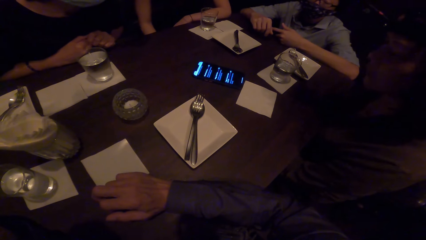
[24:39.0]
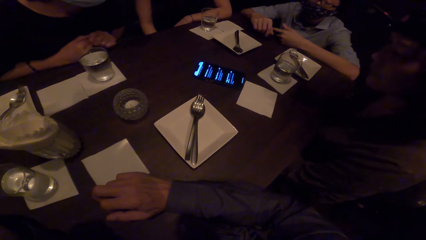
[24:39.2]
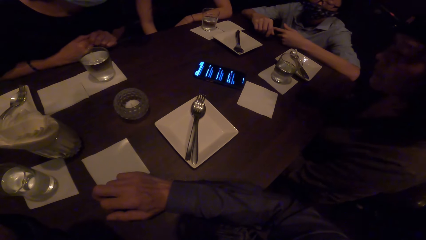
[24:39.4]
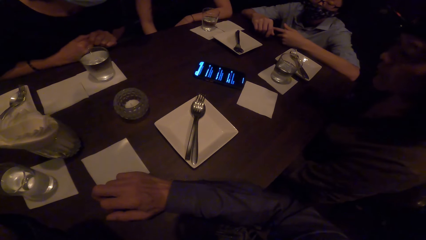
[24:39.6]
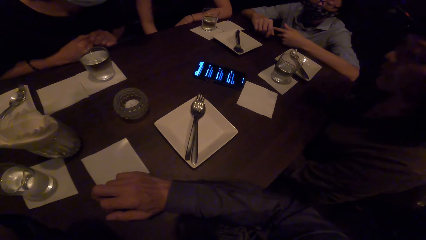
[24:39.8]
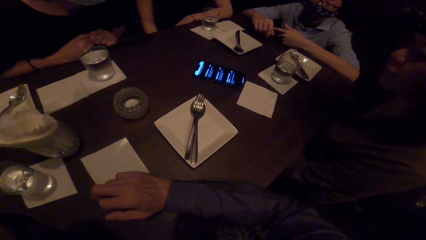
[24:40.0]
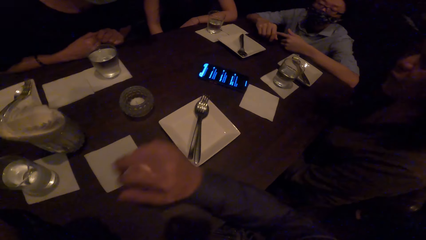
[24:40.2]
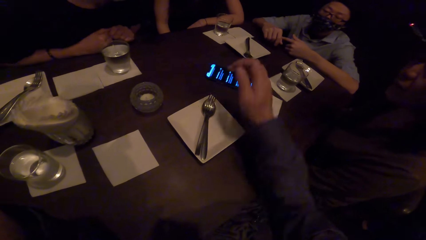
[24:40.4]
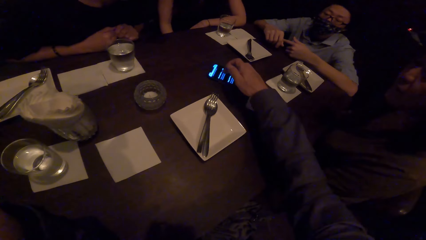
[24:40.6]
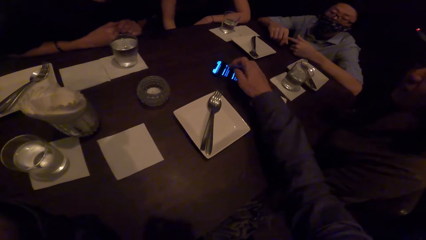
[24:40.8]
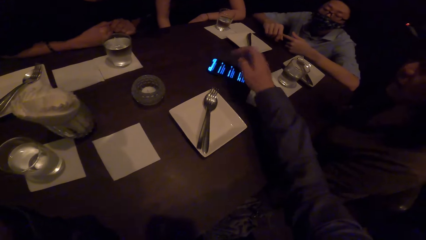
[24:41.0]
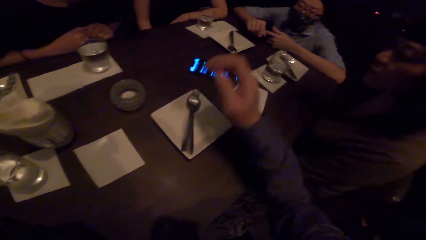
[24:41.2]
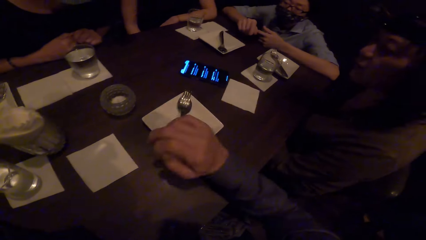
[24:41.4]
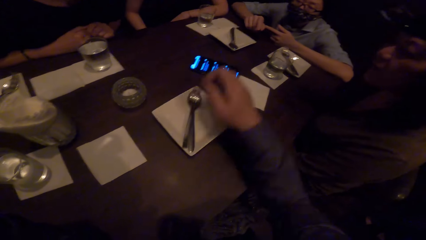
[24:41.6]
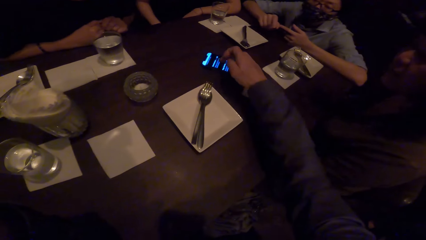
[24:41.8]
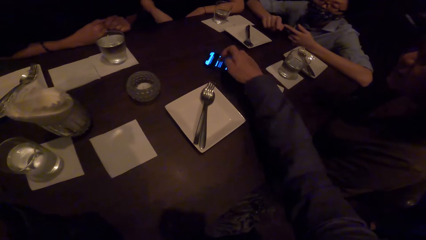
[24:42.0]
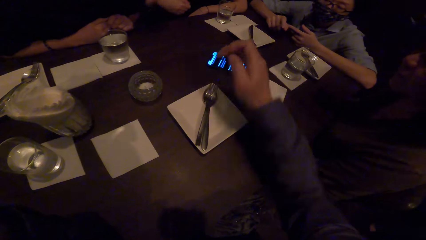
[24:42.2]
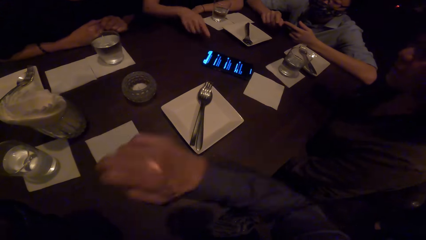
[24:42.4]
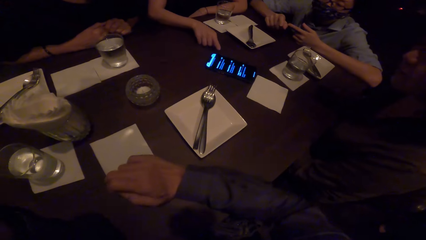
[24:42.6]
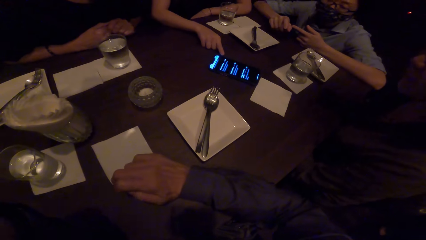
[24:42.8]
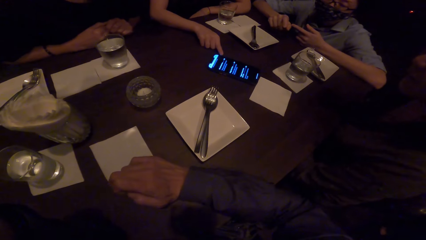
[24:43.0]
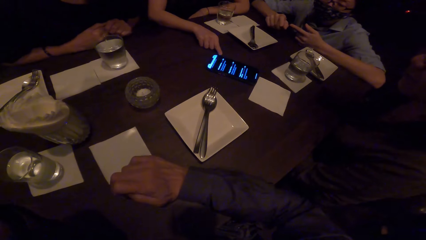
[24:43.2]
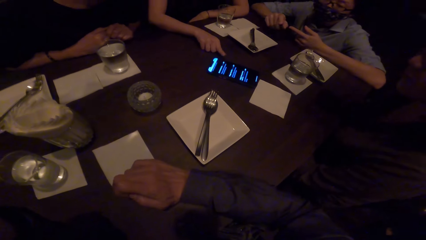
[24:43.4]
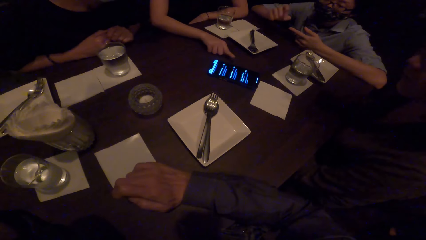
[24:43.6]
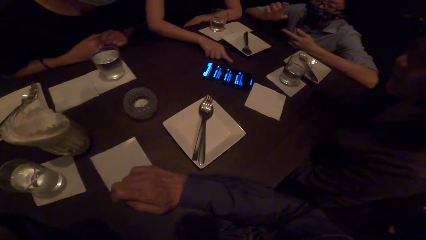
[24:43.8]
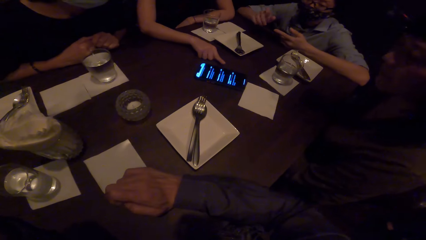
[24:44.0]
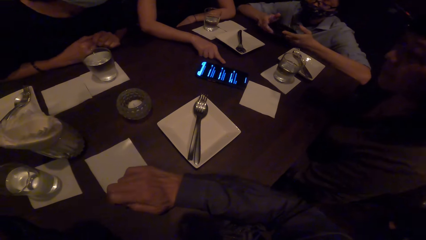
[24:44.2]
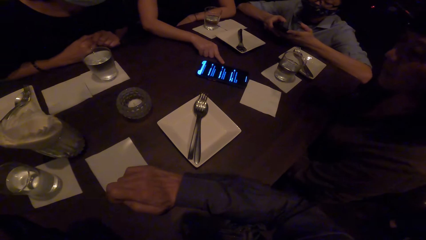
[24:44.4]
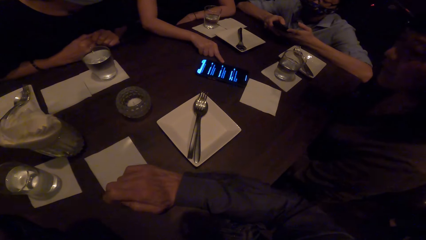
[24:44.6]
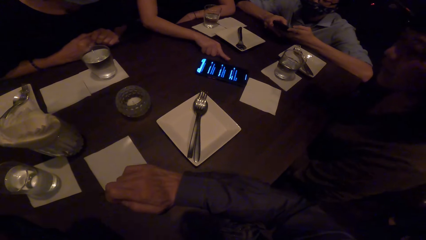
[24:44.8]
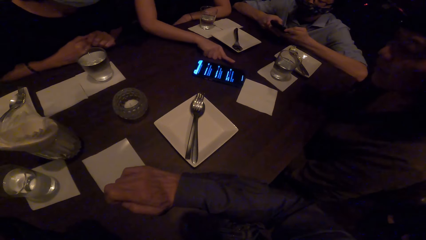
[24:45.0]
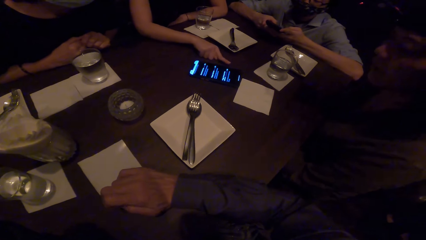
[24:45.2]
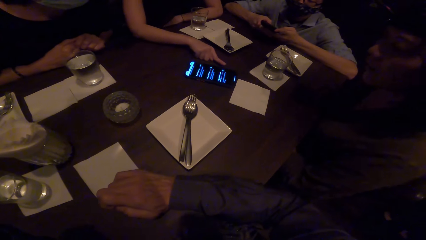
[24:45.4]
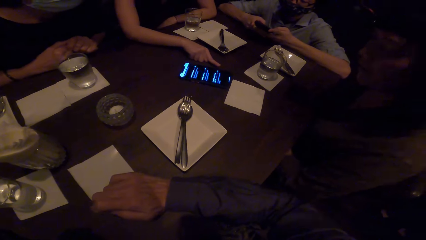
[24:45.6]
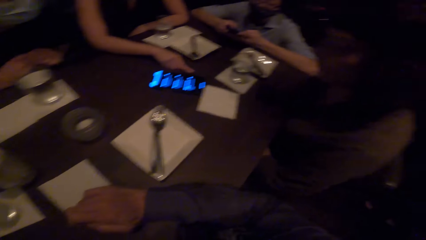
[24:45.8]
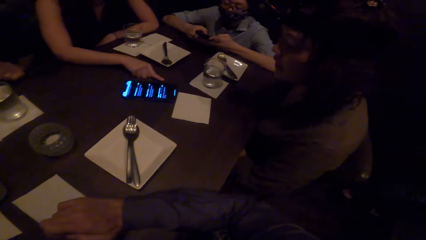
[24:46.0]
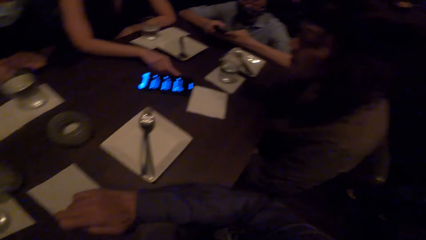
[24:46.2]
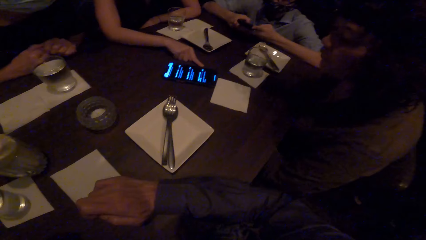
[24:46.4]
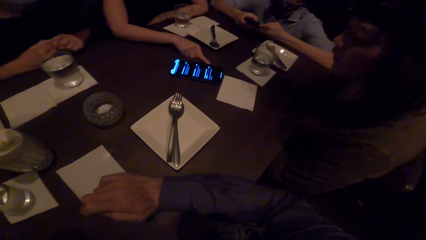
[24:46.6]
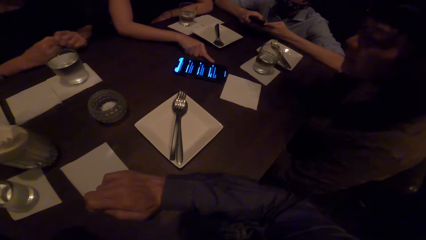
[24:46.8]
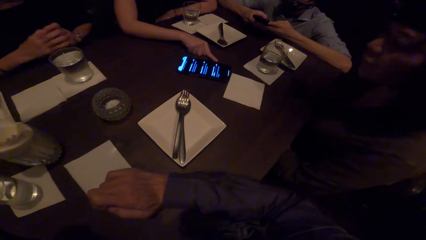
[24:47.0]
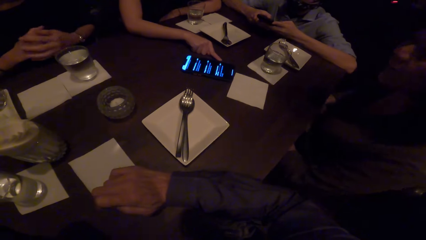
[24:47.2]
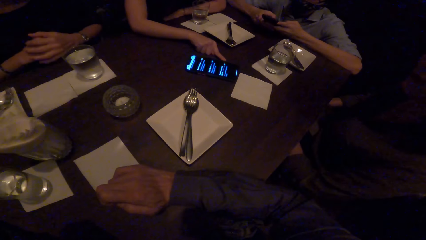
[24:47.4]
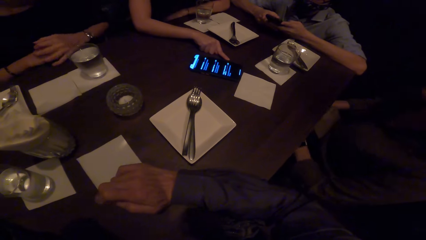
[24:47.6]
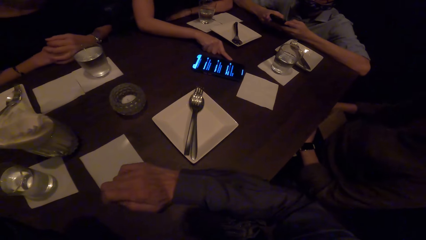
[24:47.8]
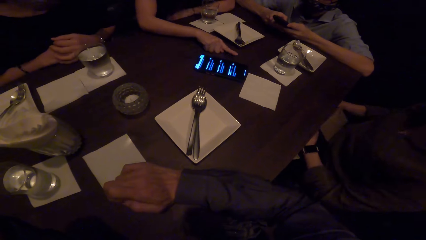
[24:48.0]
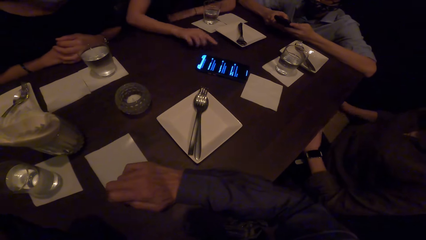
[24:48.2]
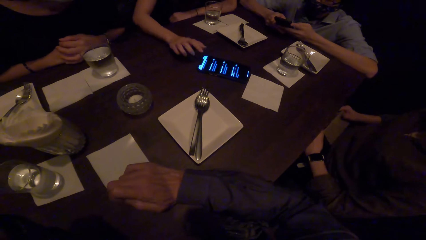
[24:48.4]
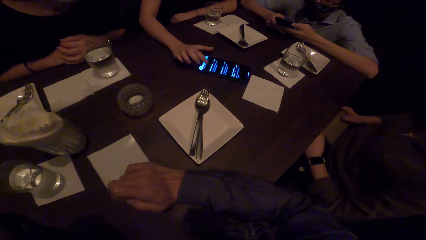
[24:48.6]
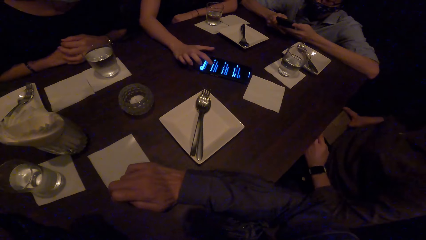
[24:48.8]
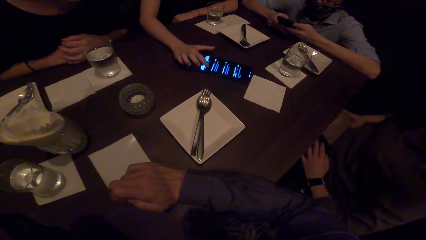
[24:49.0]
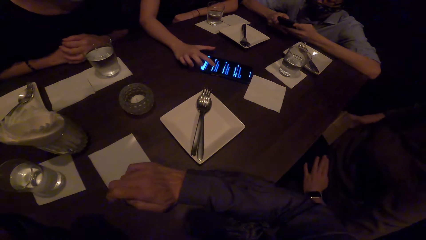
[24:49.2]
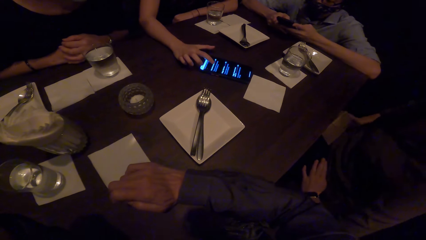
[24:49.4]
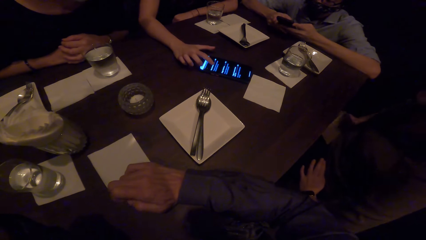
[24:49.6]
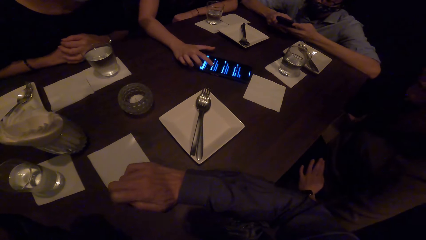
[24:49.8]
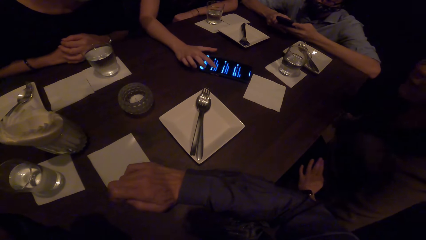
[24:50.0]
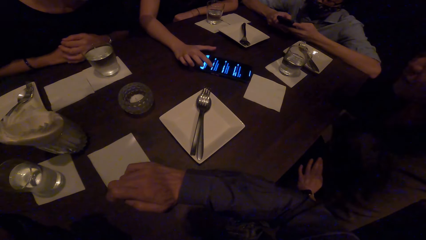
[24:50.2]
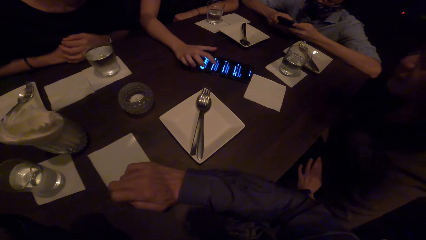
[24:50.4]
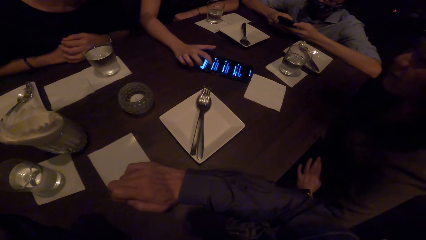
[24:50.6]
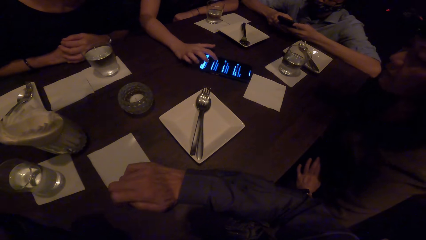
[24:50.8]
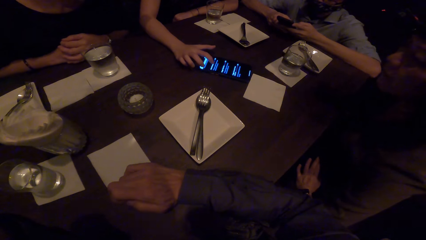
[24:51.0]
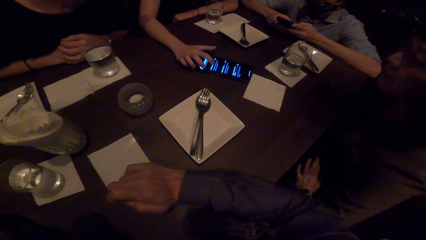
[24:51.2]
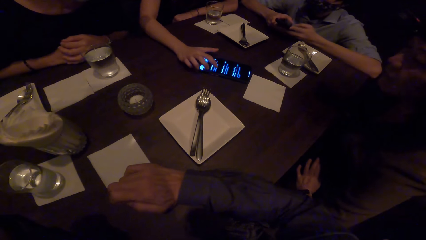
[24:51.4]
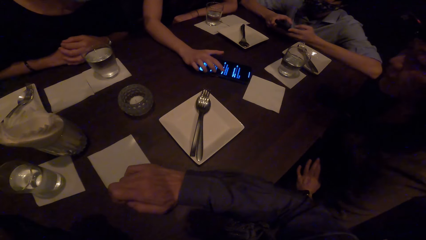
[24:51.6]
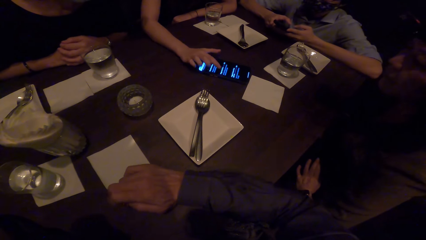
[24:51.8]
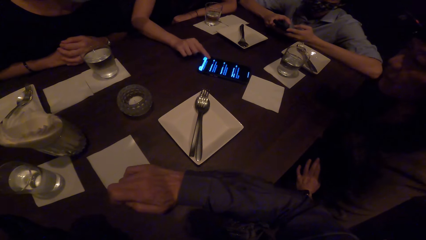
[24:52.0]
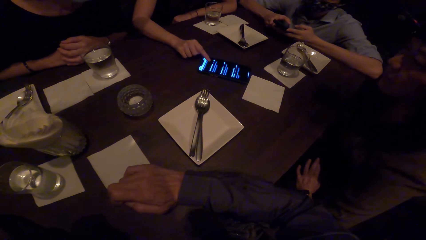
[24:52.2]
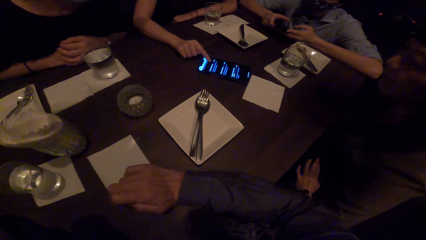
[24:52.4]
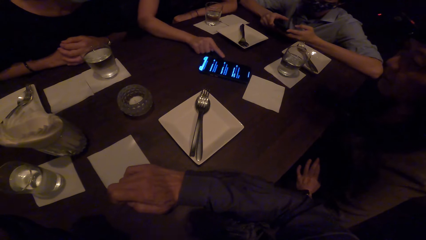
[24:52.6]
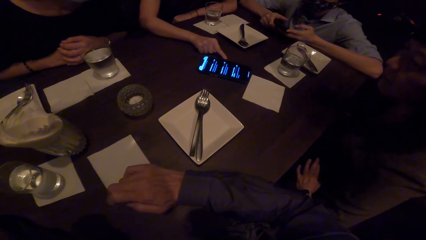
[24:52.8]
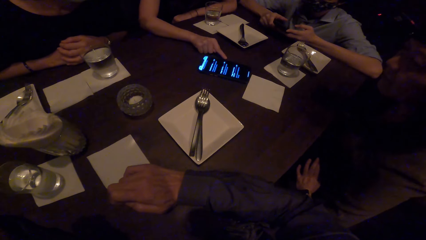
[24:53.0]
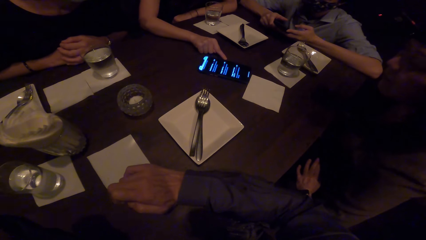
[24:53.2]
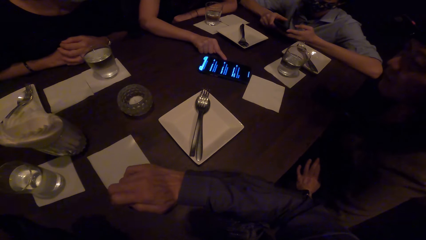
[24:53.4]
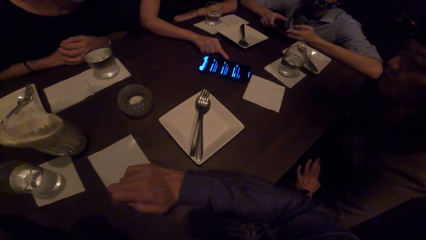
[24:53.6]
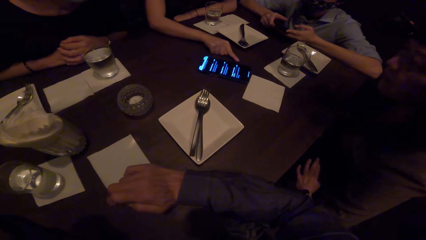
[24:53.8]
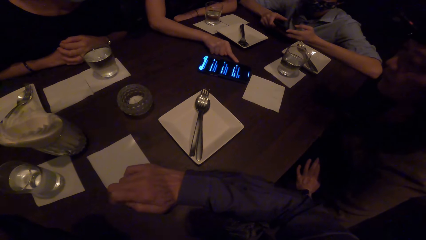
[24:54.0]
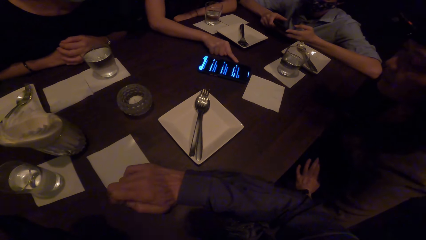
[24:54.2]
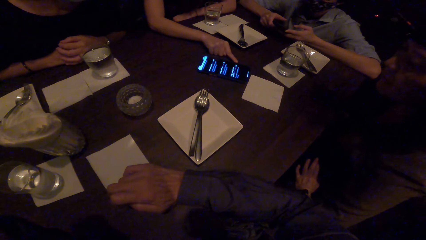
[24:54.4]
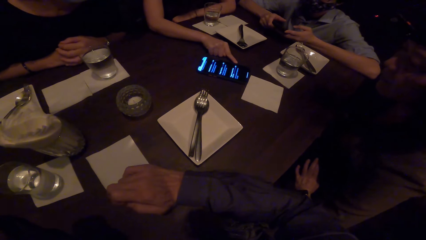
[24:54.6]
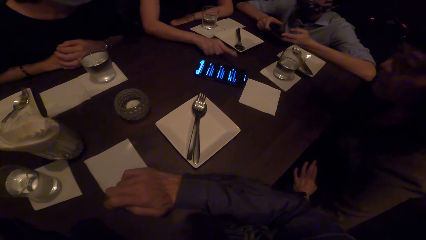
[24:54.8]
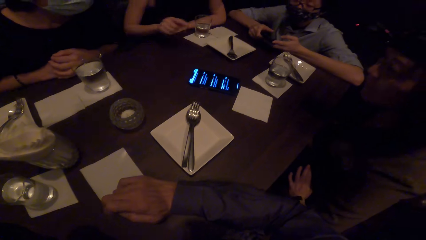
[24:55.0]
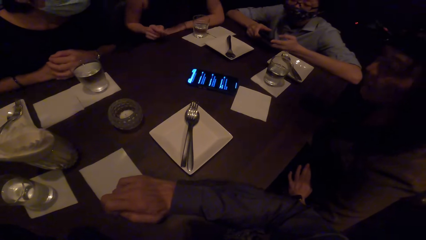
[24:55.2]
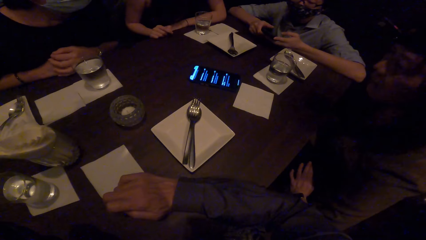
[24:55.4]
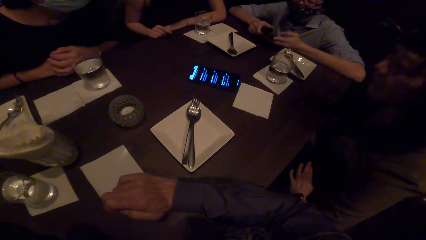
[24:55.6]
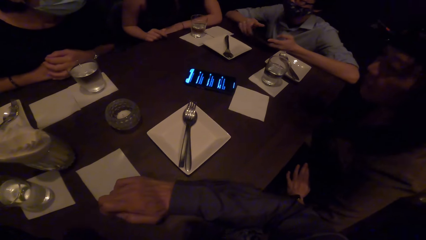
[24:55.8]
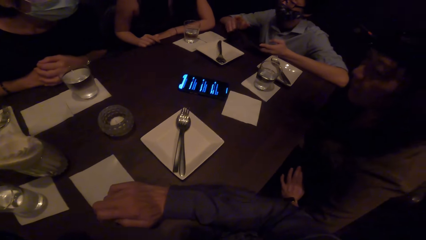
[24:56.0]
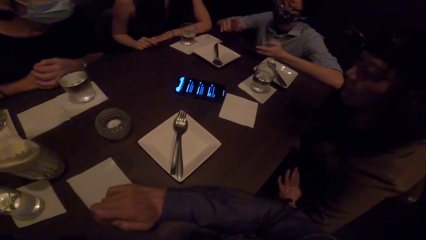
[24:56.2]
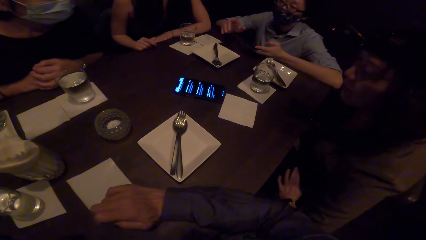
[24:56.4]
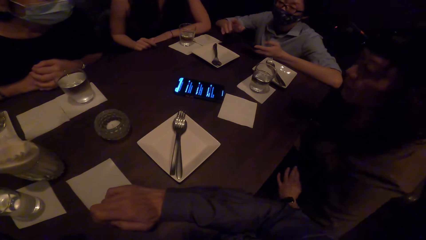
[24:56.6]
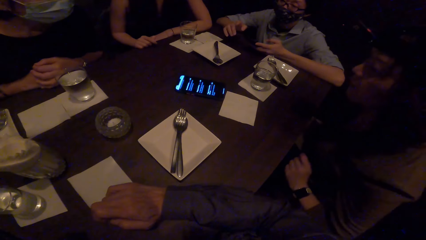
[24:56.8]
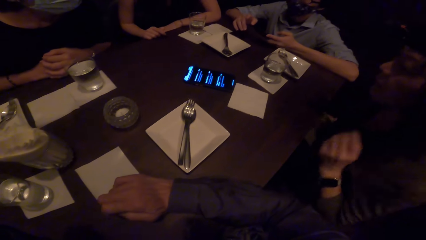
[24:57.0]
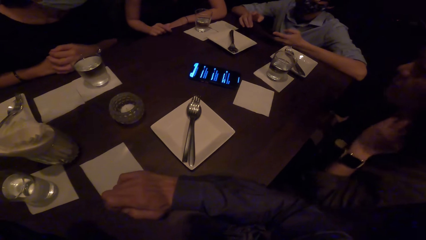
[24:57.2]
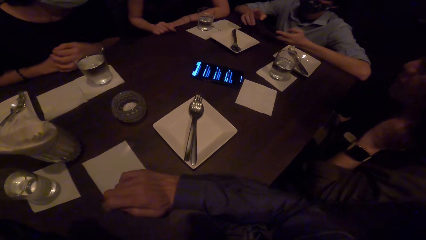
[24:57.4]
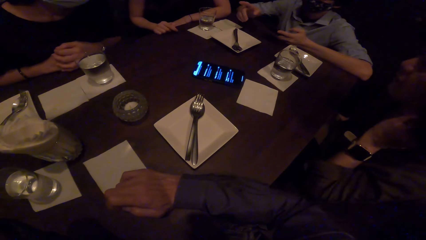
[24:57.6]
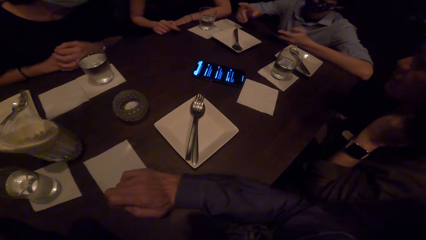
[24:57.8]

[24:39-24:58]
The camera wearer touches the phone on the table. They operate the phone with their hand. They stare at the phone. A lady touches the phone on the table. The lady operates the phone. A man operates the phone in his hands. The lady operates the phone on the table. The lady stares at the phone. The man gestures and converses.
